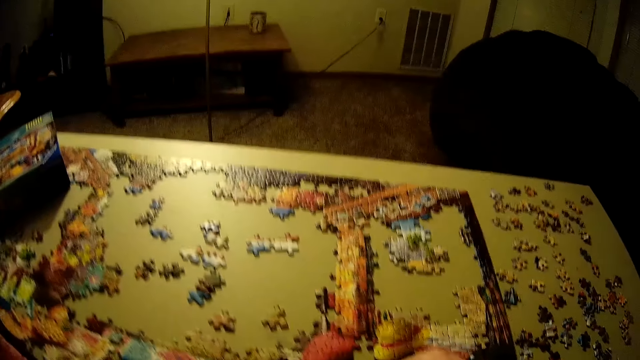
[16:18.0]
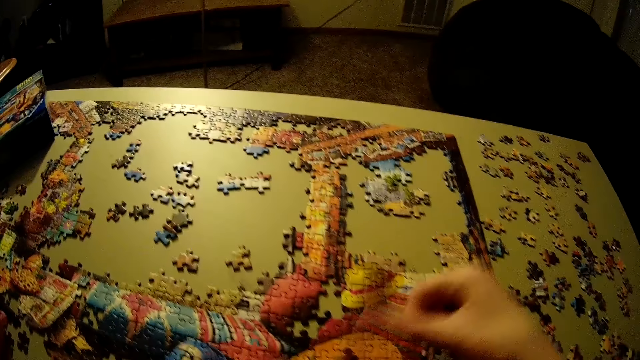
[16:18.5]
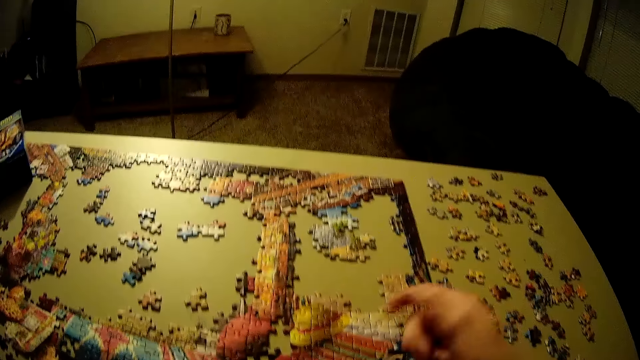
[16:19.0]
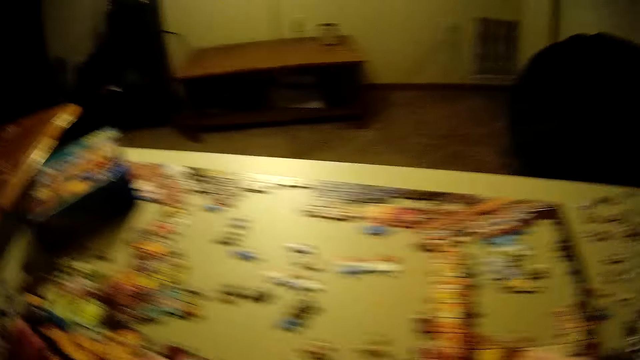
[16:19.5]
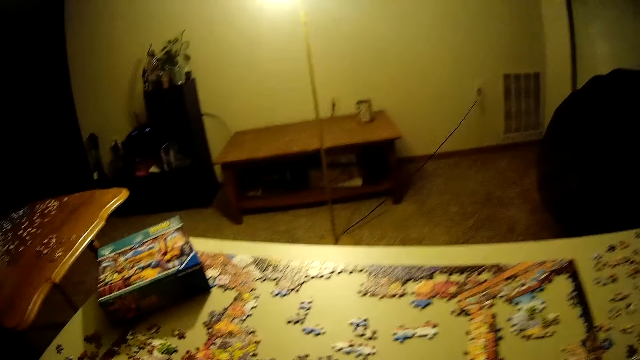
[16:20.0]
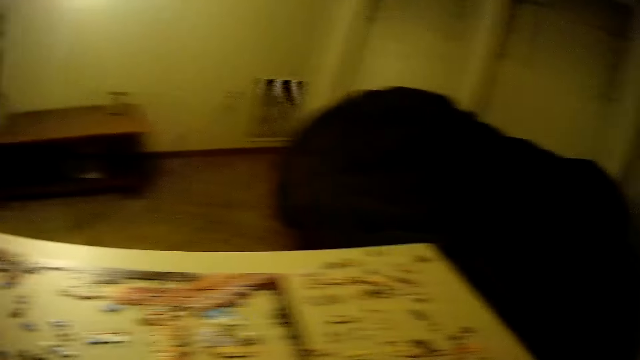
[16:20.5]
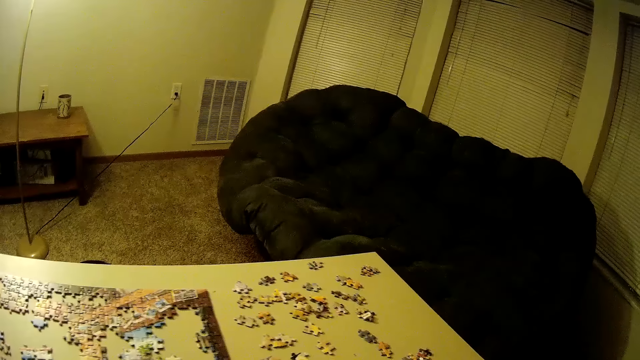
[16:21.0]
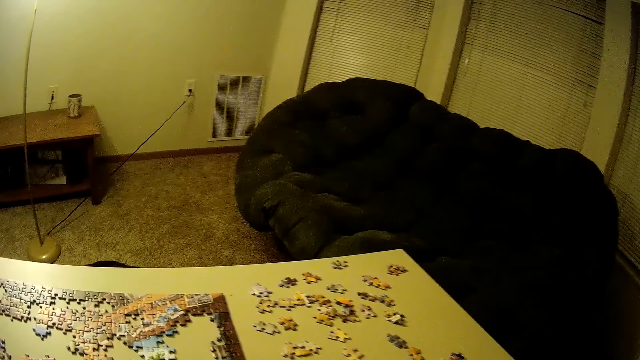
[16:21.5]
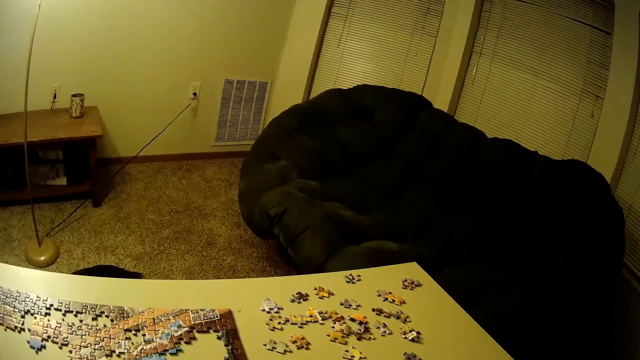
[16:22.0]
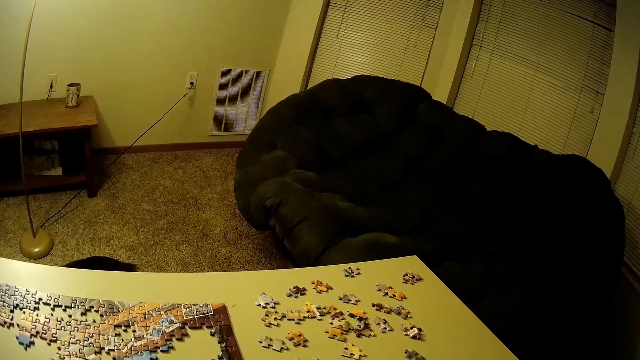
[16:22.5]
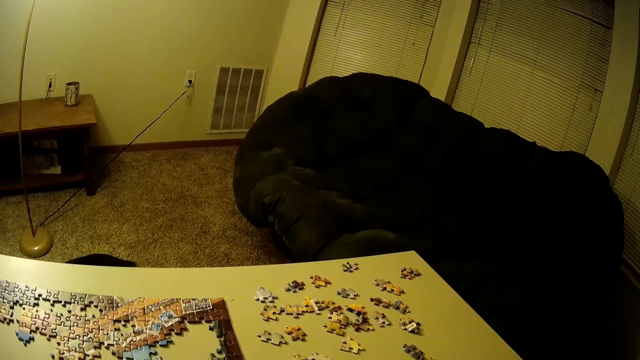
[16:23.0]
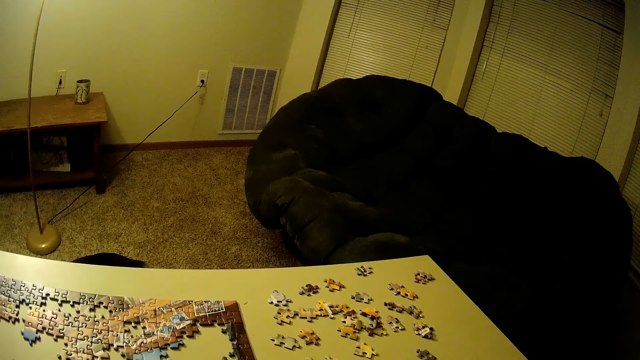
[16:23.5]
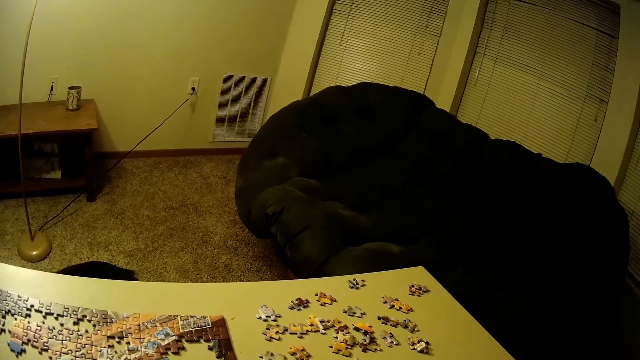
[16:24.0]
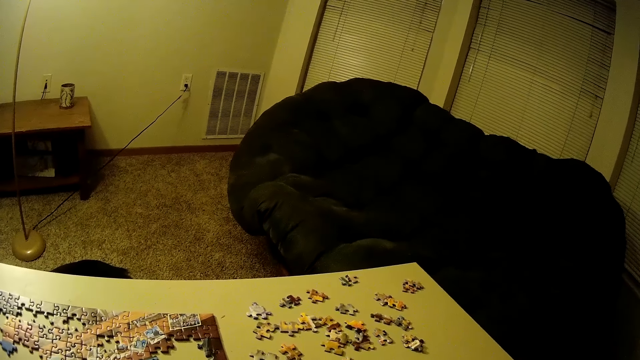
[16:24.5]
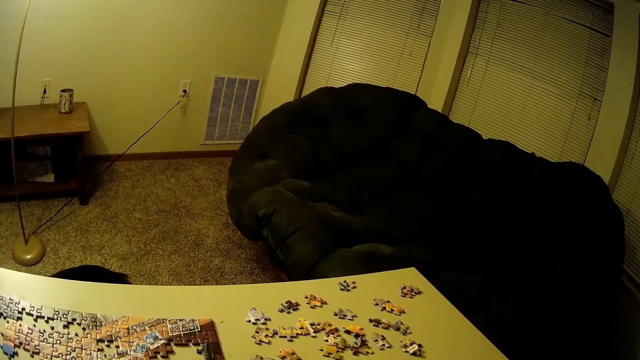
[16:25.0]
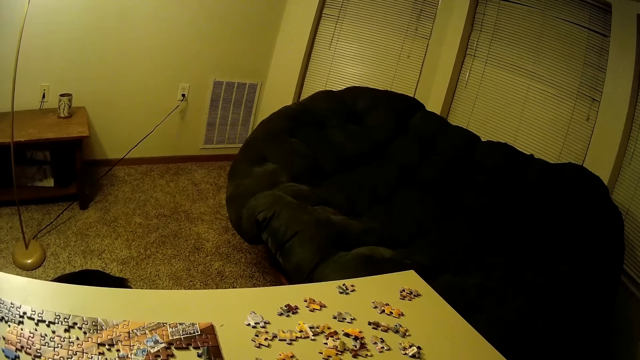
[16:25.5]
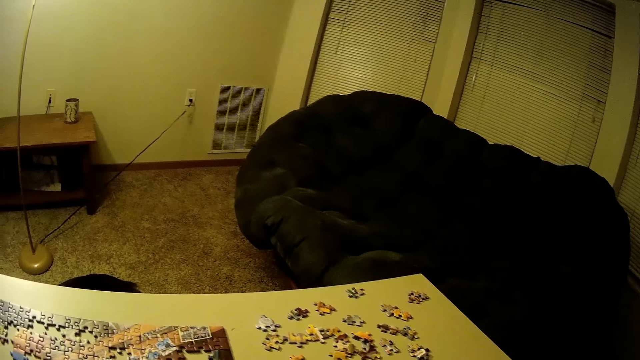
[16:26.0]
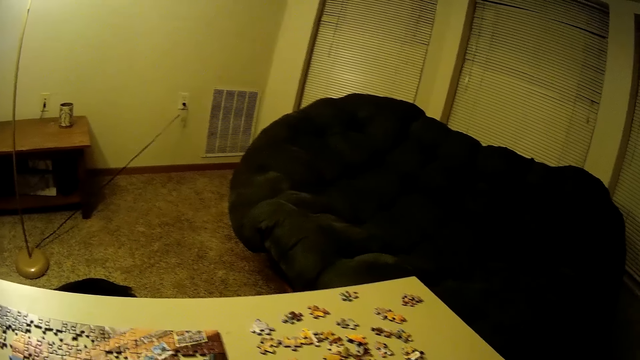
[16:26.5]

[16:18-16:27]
The camera wearer drops the box of puzzle on the table. They pick up pieces of the puzzle on the right side of the table. They look around the table.

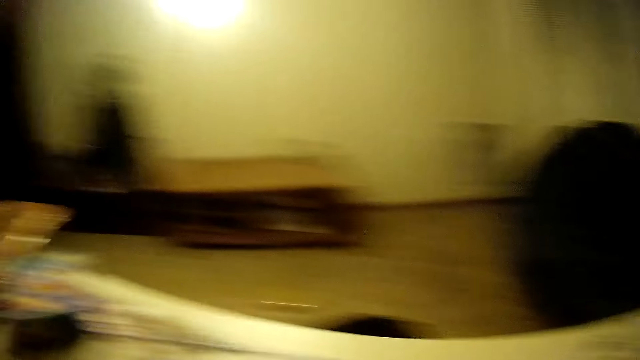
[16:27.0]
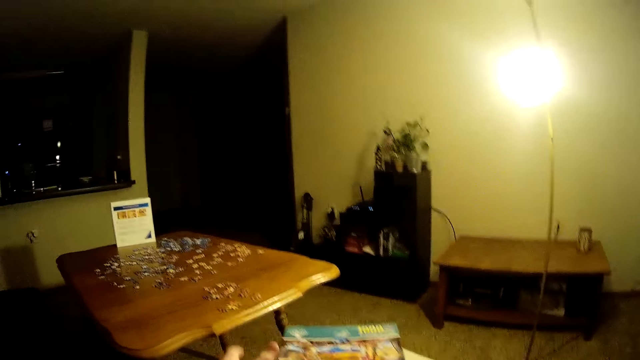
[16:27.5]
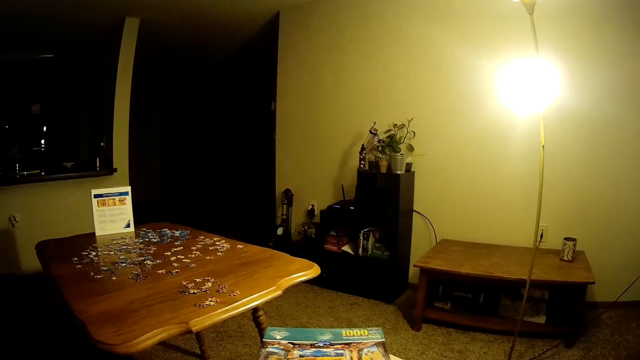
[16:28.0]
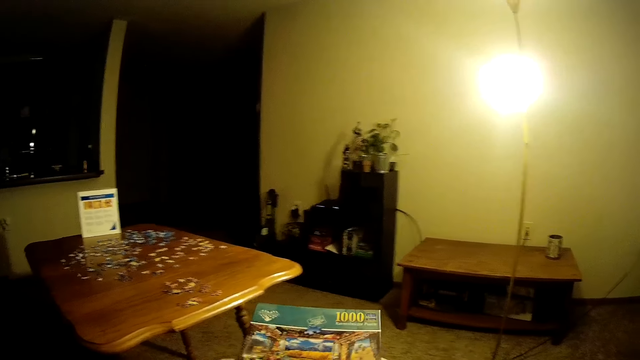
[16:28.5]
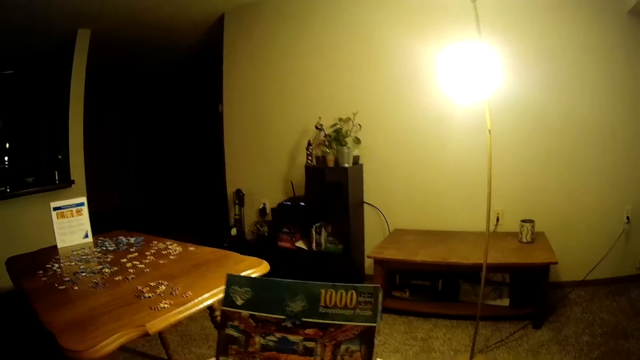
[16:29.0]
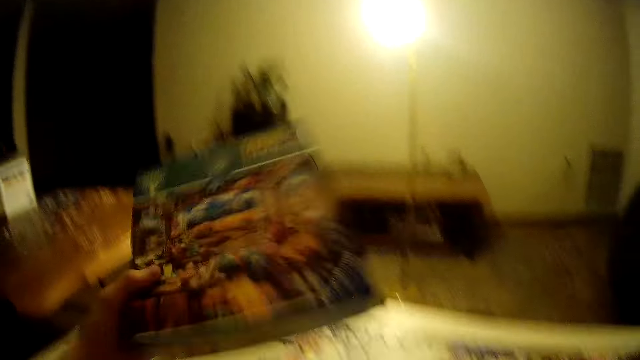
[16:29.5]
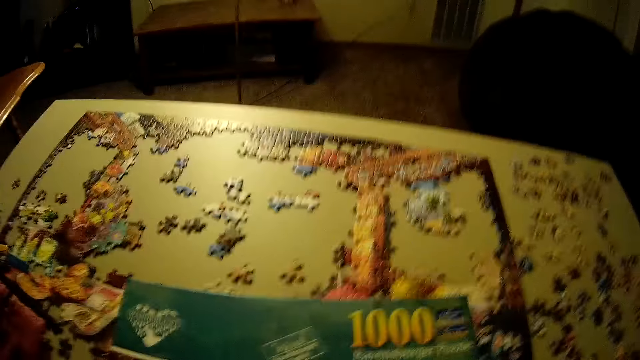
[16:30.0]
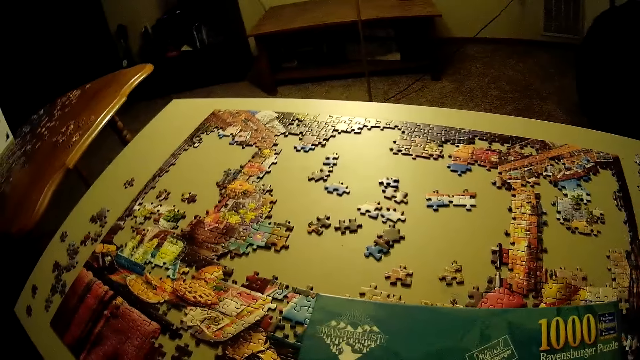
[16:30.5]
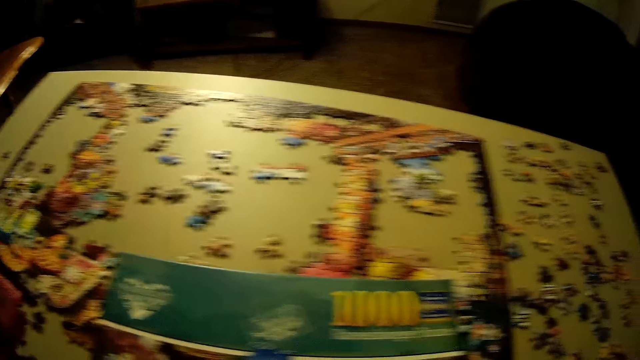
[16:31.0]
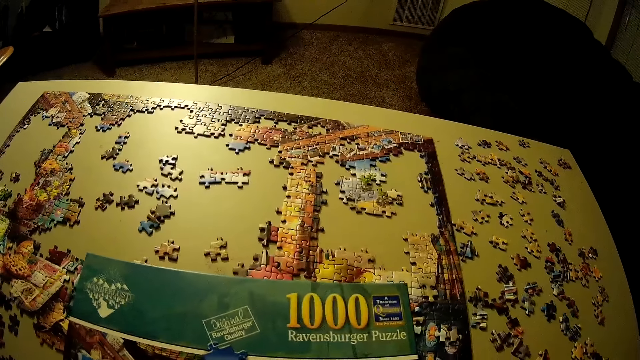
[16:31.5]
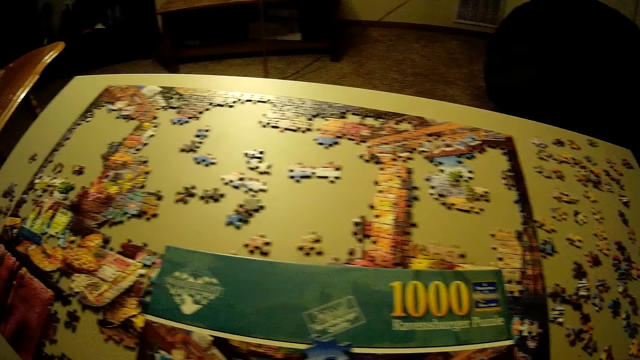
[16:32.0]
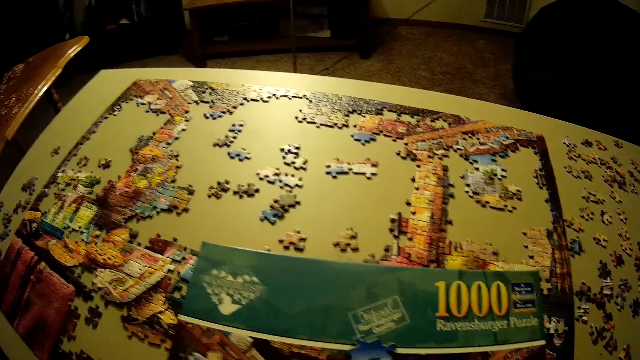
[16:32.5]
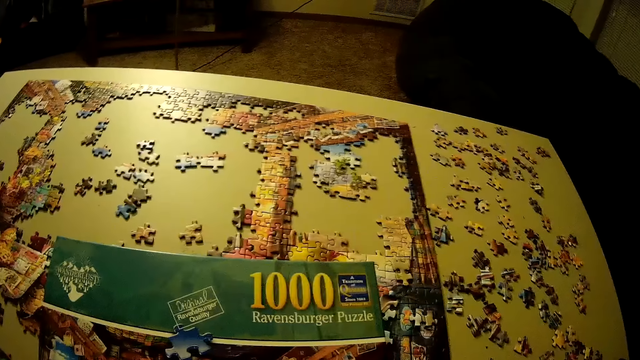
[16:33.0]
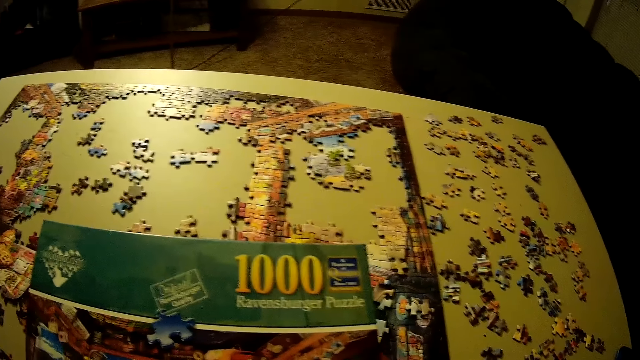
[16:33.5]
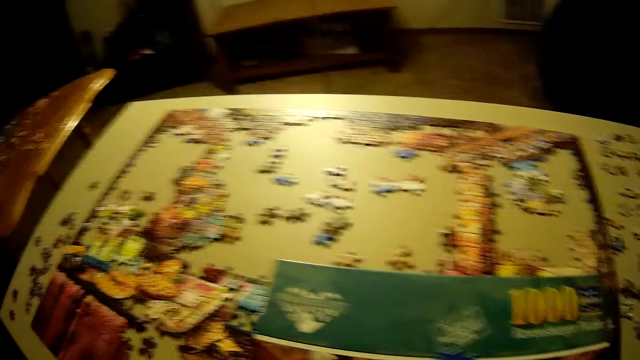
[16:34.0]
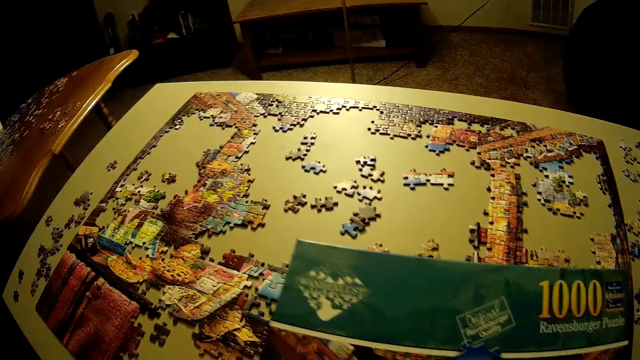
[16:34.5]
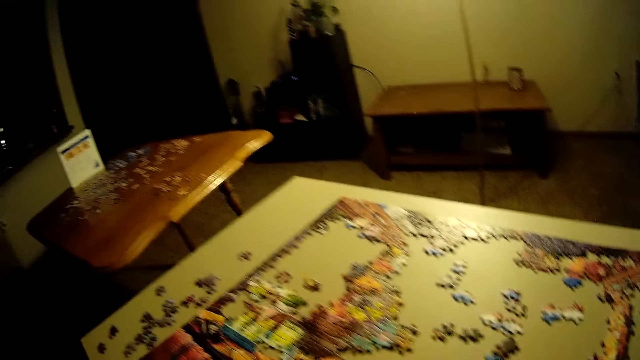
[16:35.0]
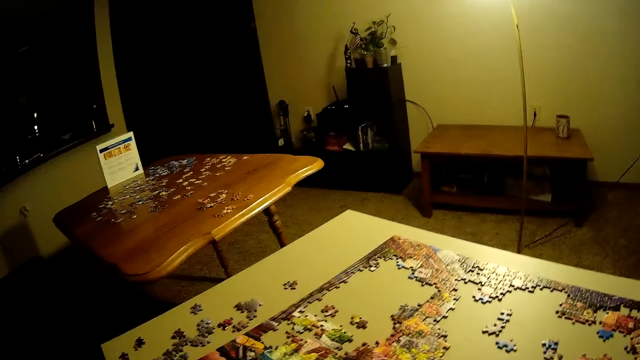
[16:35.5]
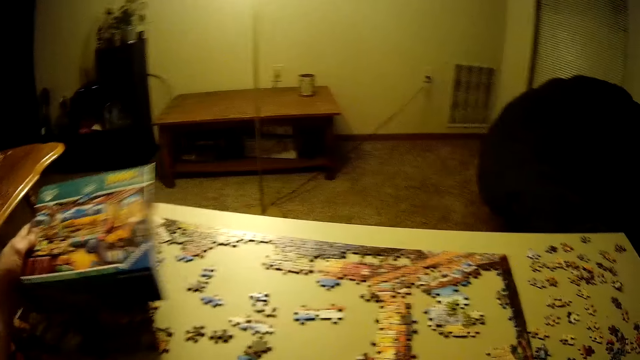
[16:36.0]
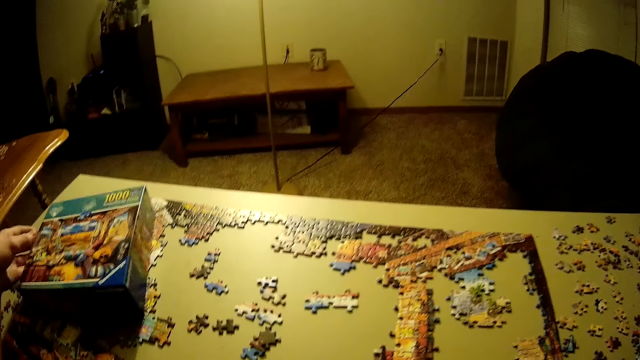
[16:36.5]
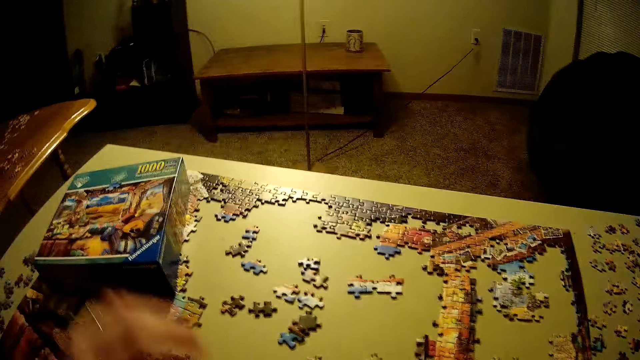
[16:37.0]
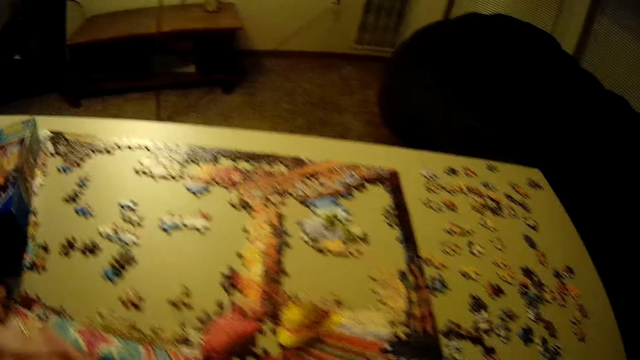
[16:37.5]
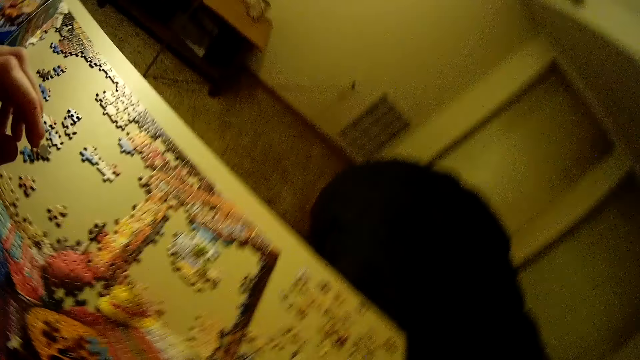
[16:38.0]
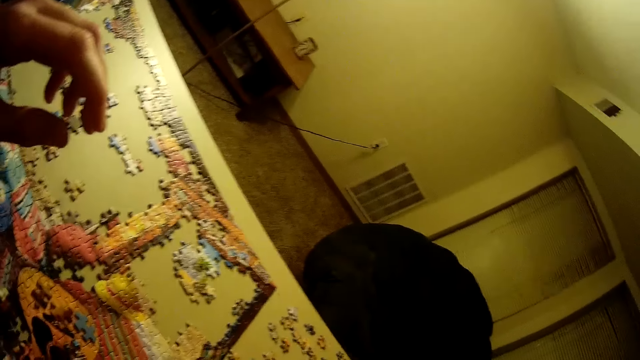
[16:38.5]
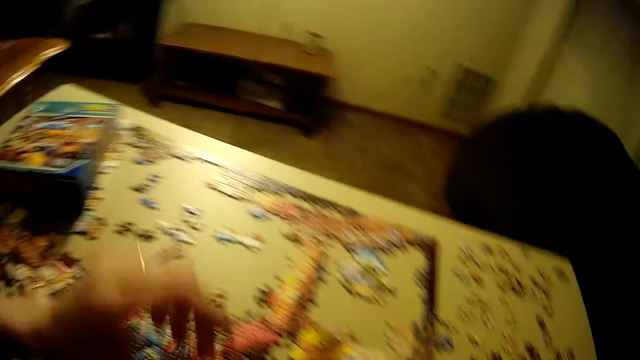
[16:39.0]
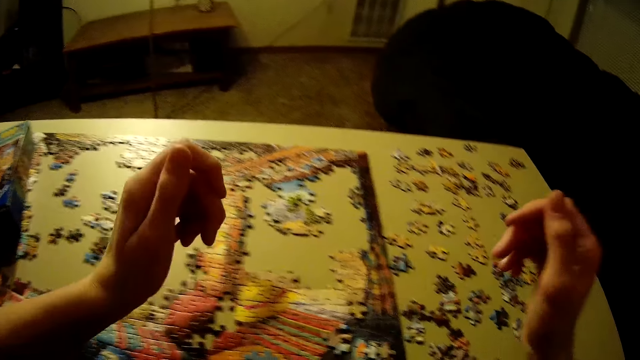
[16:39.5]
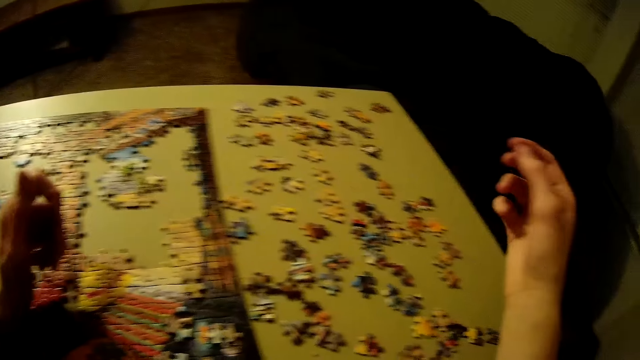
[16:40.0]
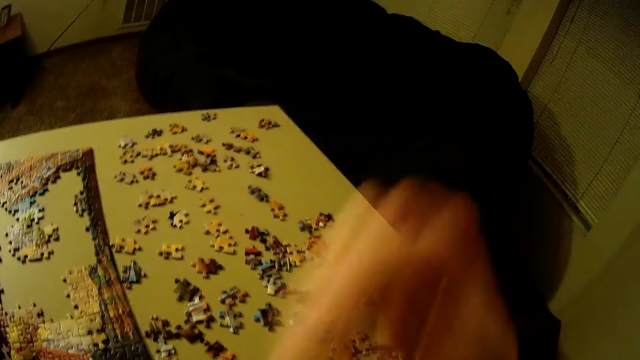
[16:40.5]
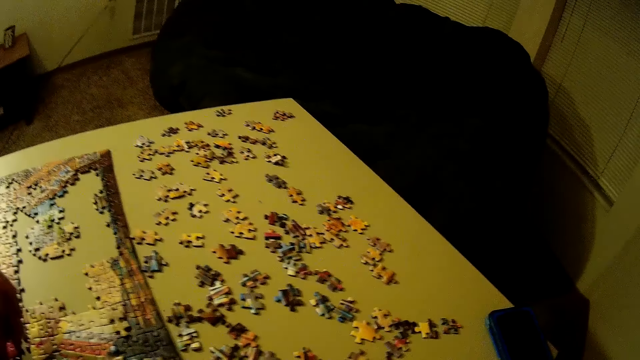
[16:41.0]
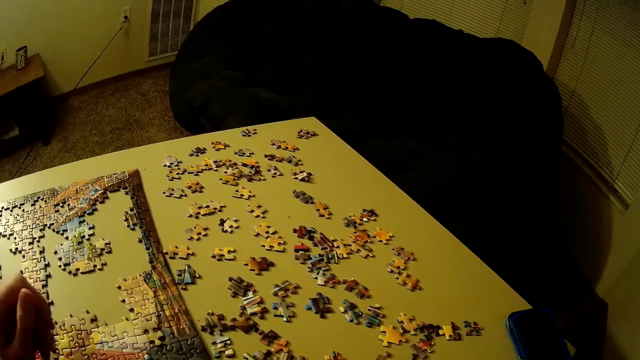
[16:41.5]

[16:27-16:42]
The camera wearer picks up the box of the puzzle on the table with his left hand. He looks at the box of puzzle in his hands. He drops the box of puzzle on the table. He looks around the table.
